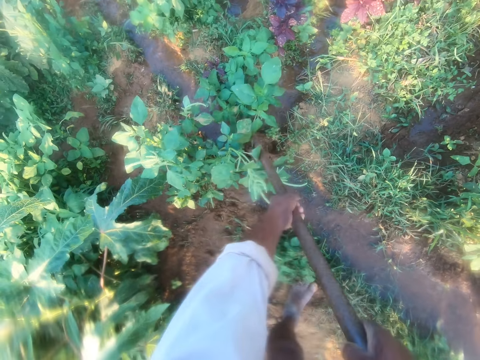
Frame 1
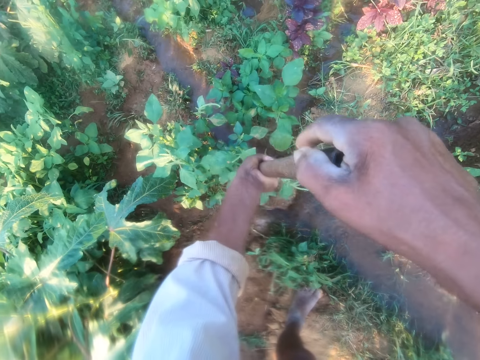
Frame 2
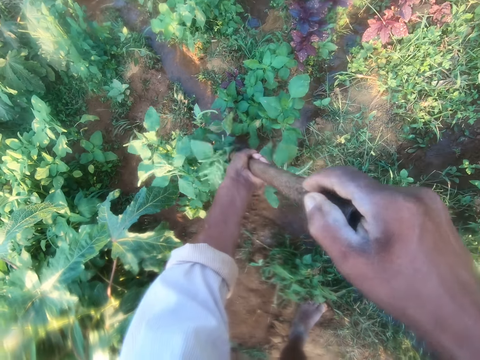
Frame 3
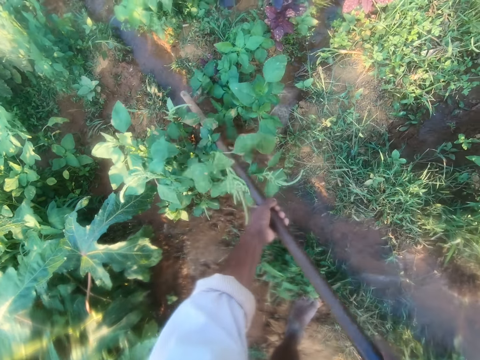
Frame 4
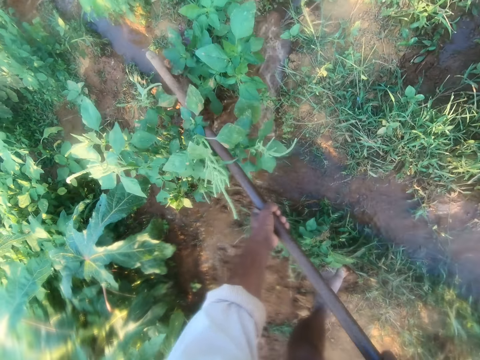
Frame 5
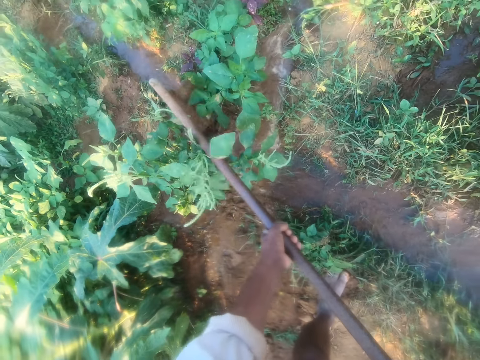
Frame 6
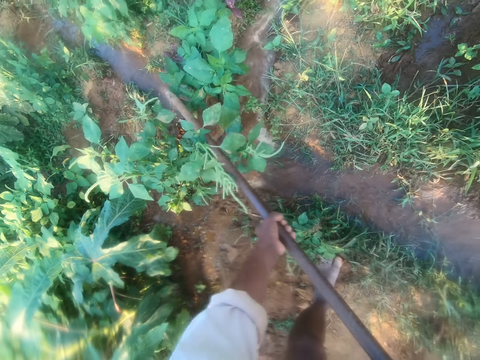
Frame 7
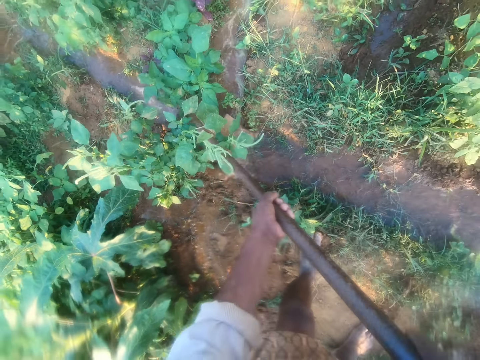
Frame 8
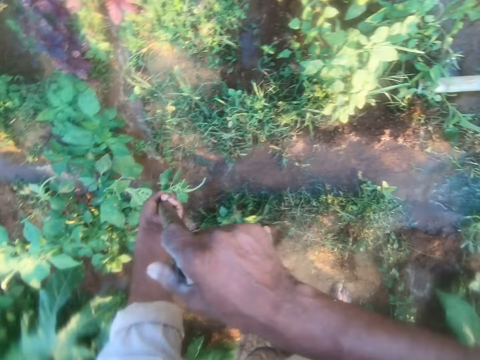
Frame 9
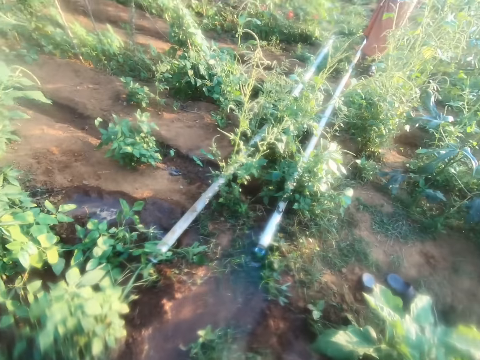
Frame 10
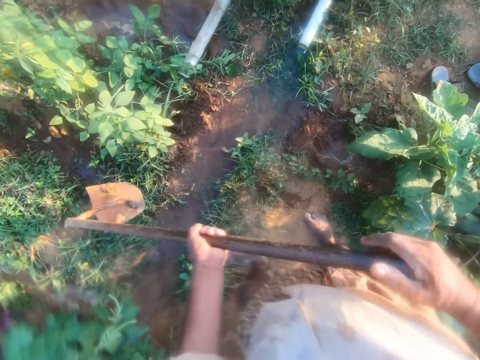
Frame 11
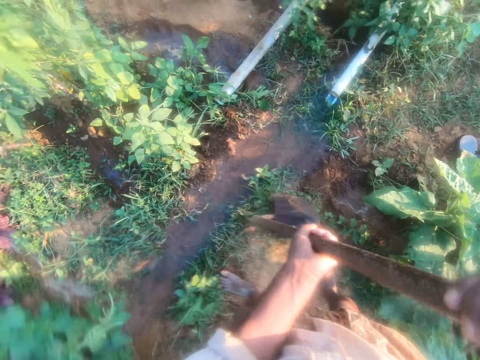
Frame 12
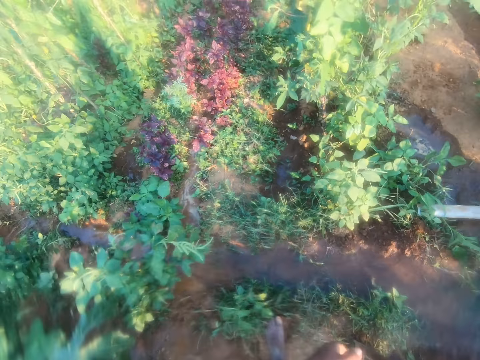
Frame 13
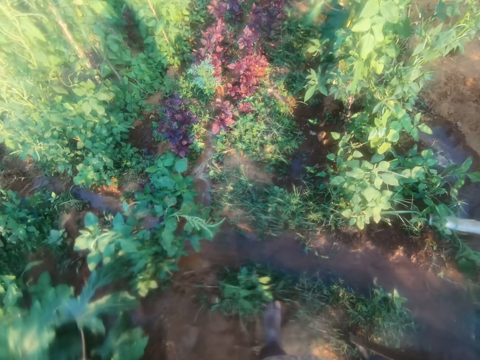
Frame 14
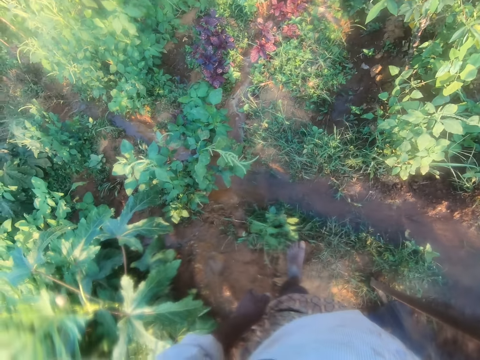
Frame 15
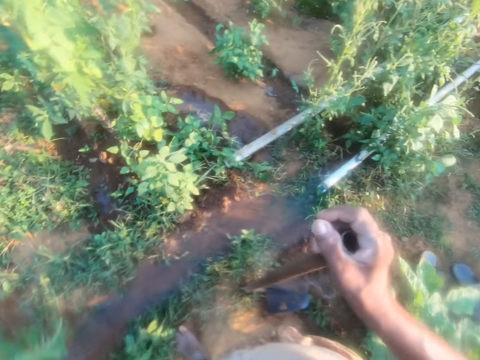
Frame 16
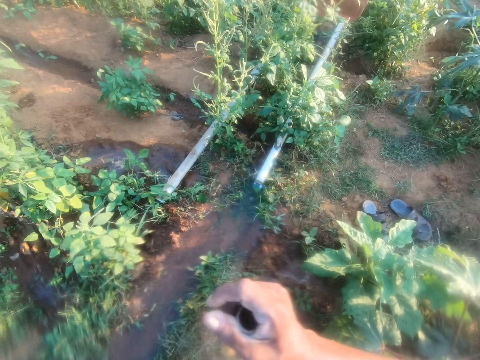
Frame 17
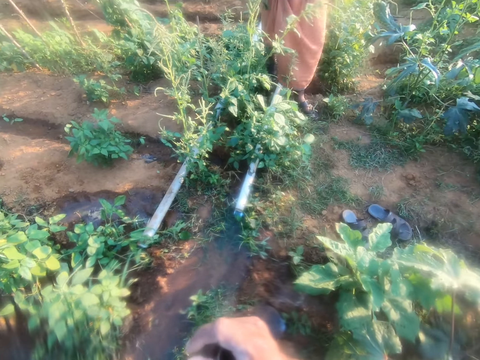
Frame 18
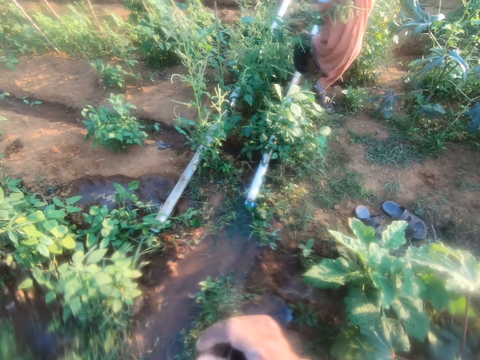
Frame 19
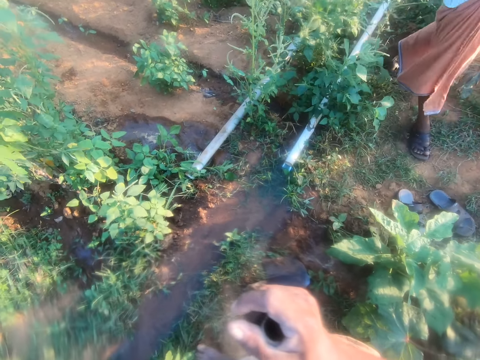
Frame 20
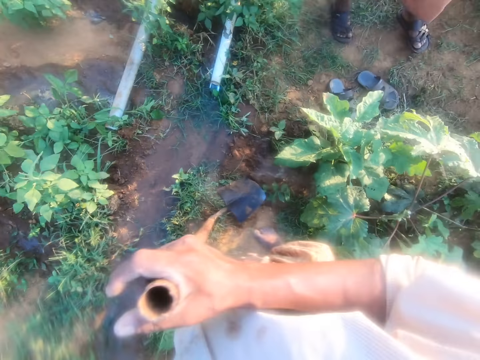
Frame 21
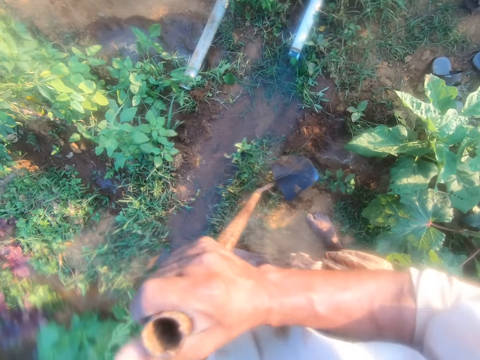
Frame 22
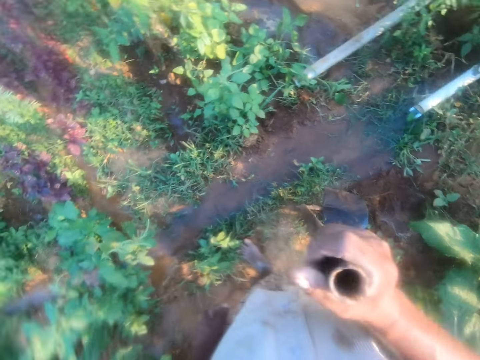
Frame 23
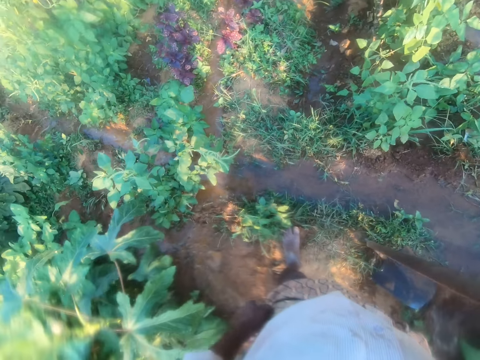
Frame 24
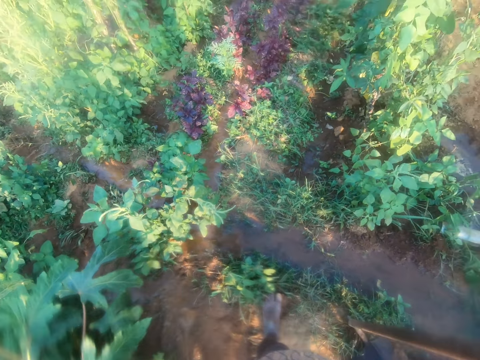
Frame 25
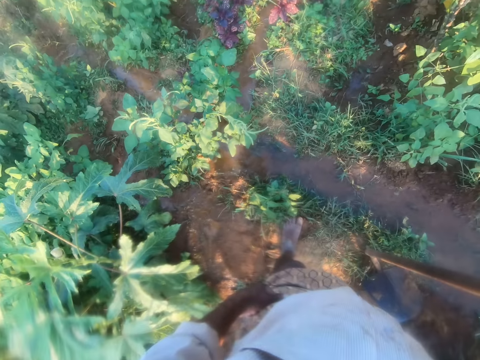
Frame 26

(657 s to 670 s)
The camera wearer pours the soil. They stare around the farm and interact with a man. They look around. The man walks around the farm.

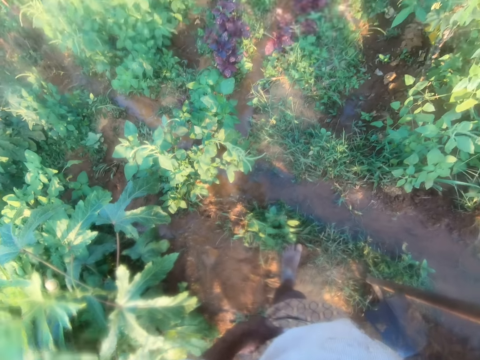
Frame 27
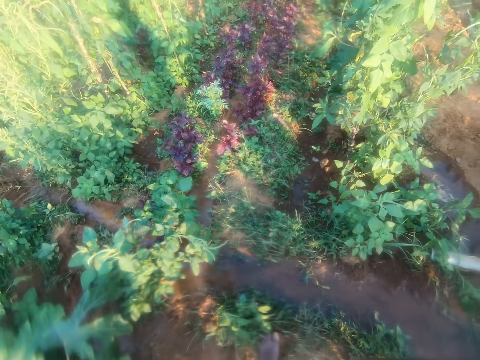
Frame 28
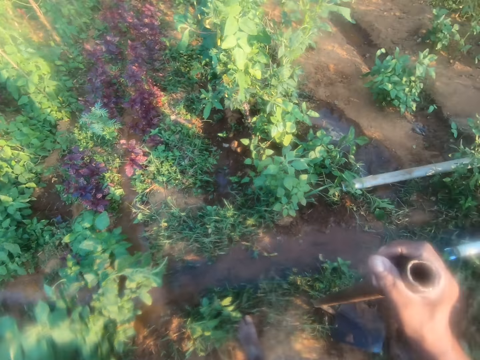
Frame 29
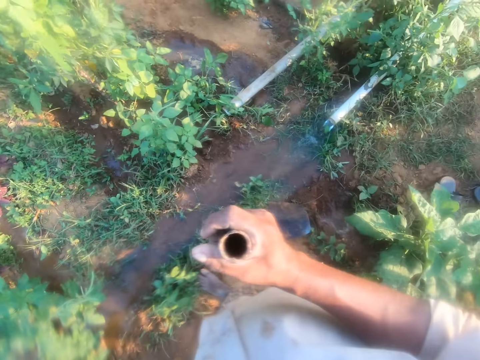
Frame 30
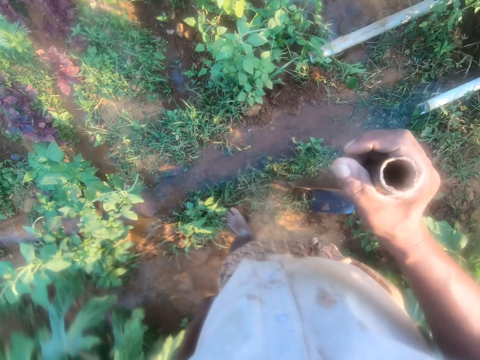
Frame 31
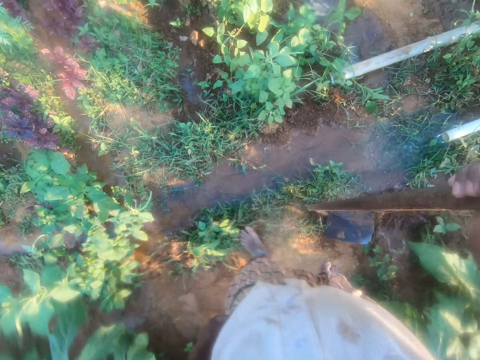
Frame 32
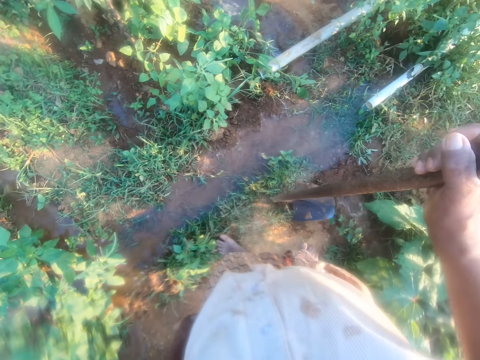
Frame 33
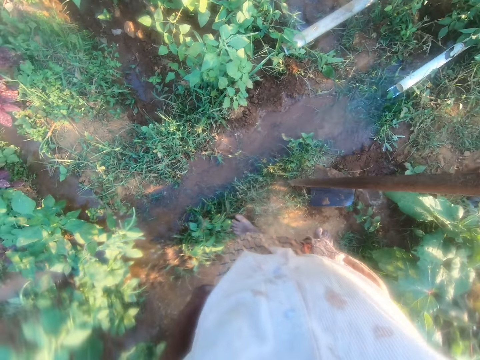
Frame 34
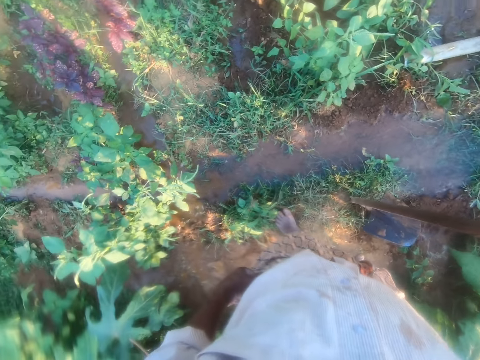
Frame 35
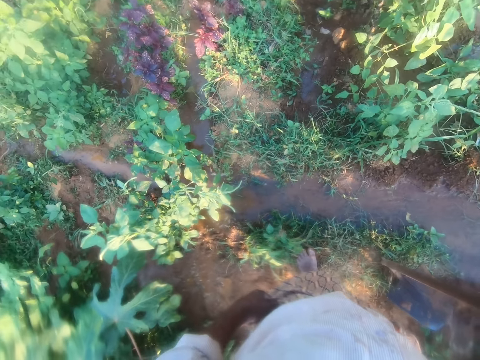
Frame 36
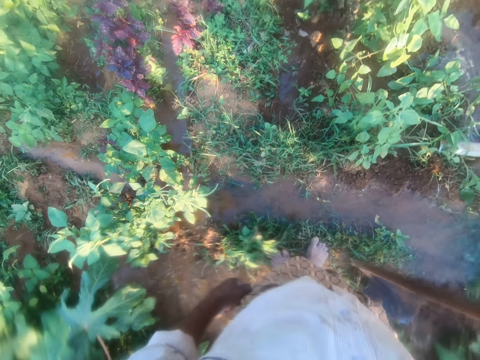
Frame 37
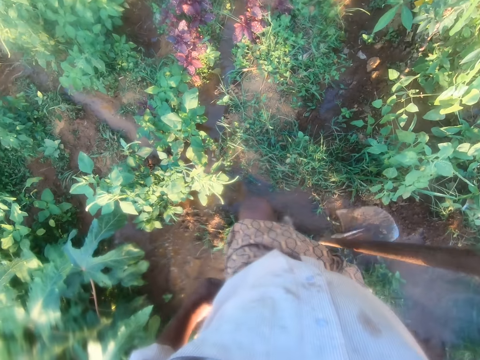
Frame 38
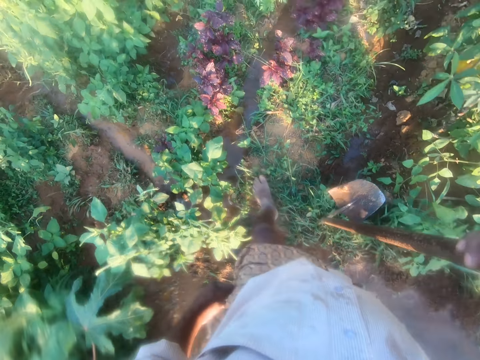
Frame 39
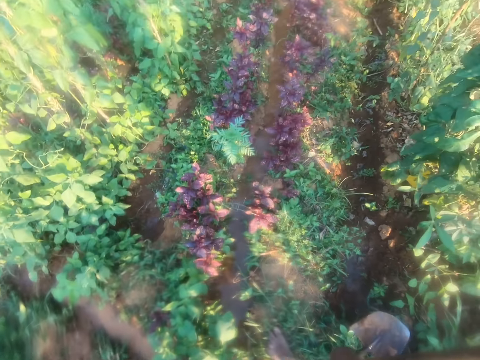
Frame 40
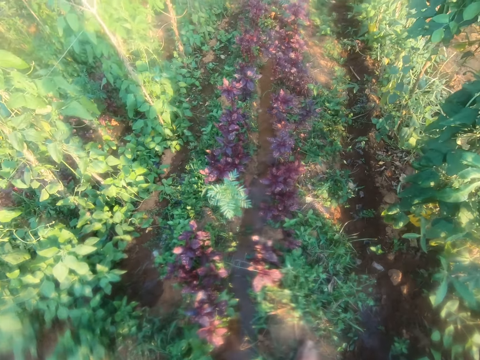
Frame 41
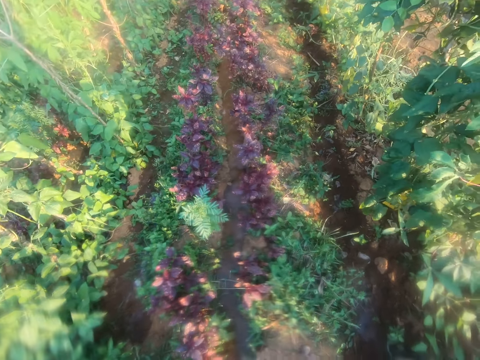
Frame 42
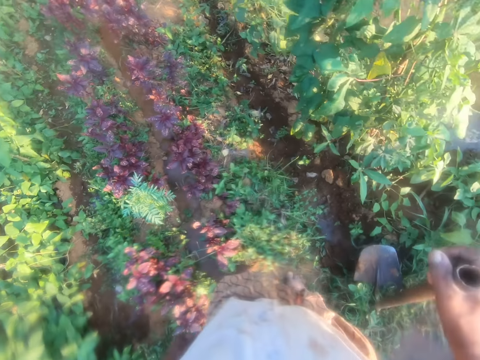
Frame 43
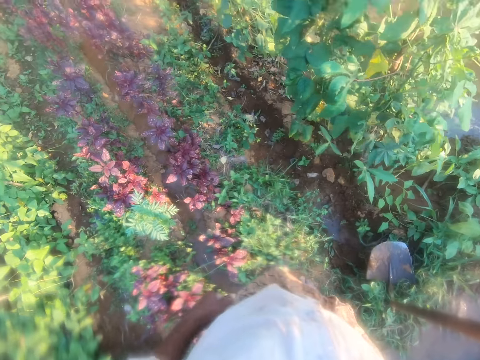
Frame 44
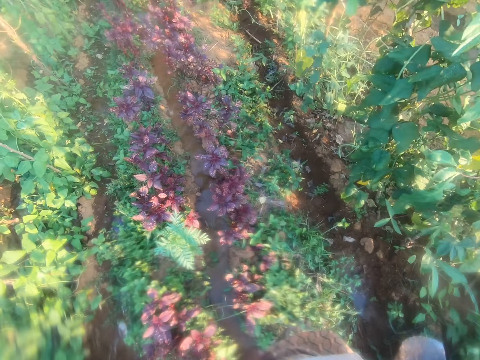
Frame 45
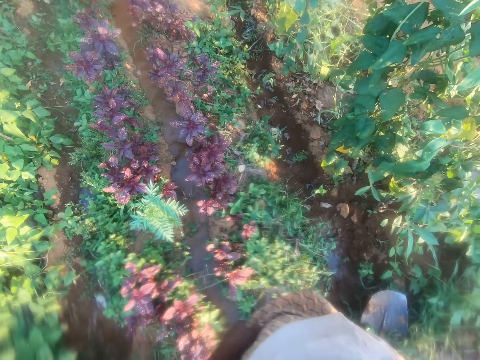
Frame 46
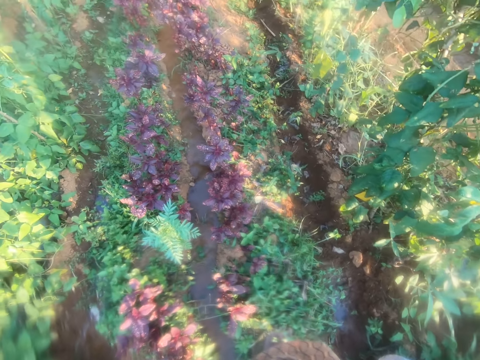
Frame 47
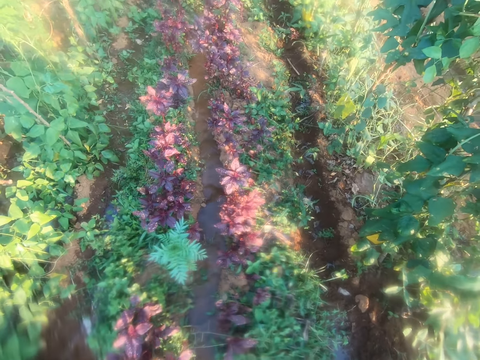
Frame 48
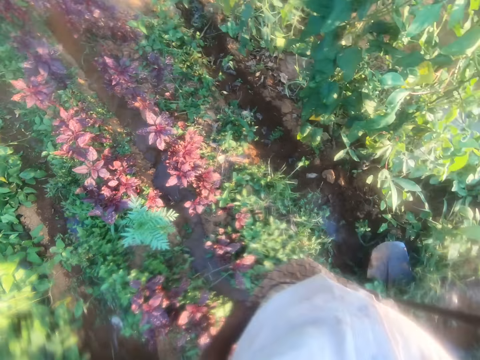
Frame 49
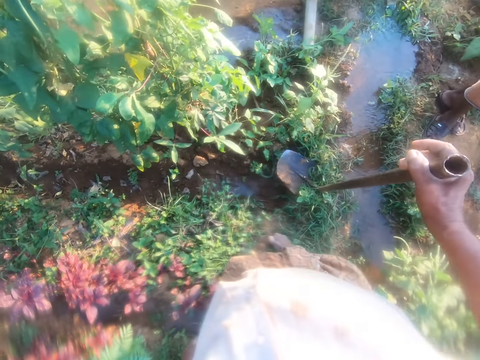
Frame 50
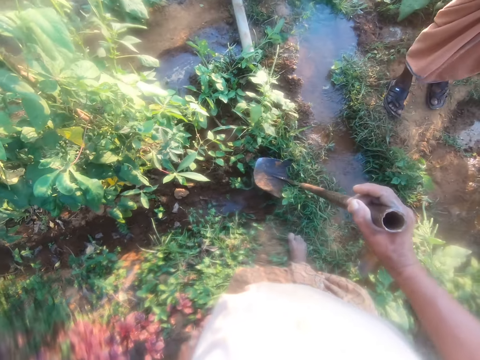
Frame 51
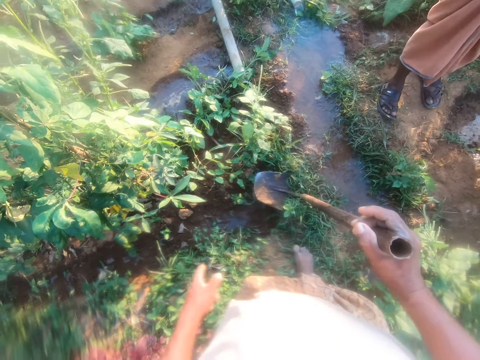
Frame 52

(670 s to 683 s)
The camera wearer walks around the farm. They stare around the farm. They make gestures to a man.
